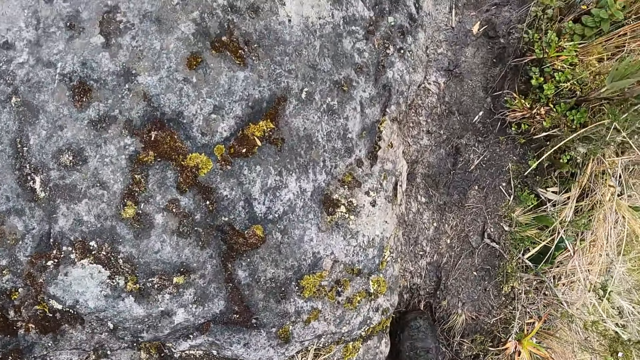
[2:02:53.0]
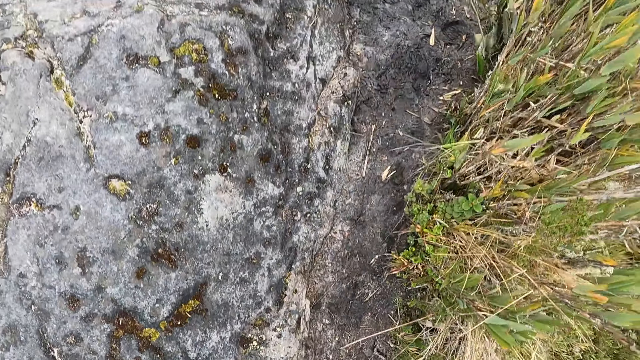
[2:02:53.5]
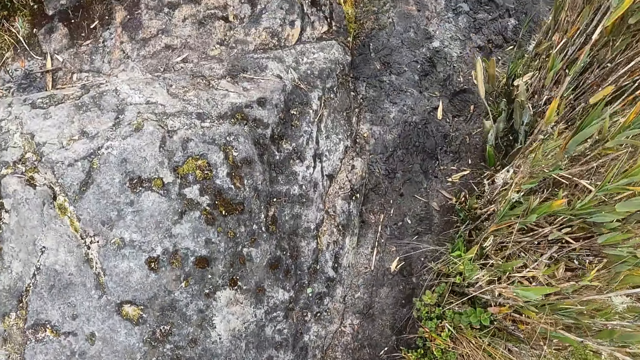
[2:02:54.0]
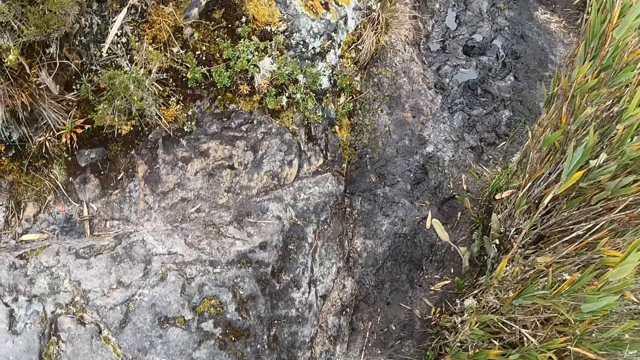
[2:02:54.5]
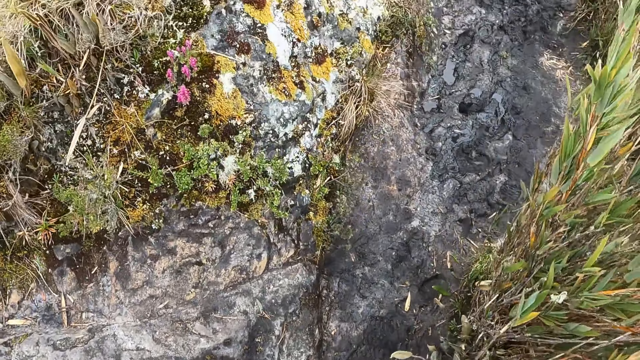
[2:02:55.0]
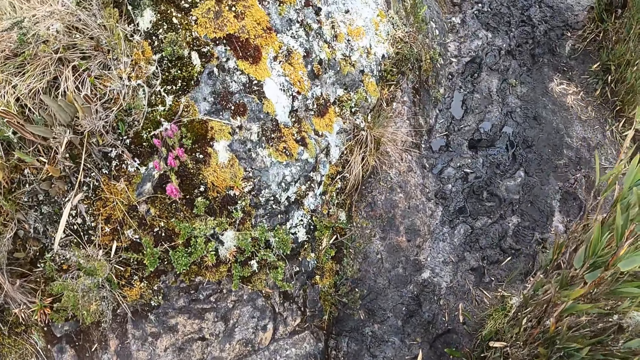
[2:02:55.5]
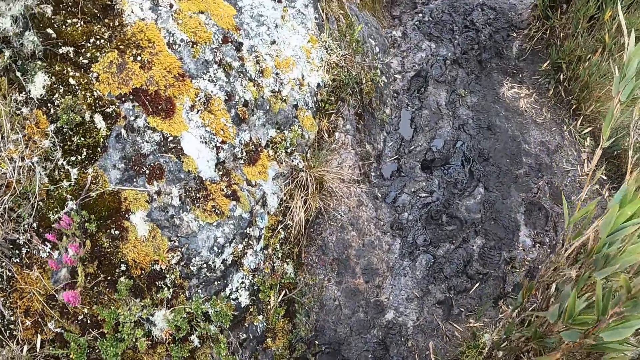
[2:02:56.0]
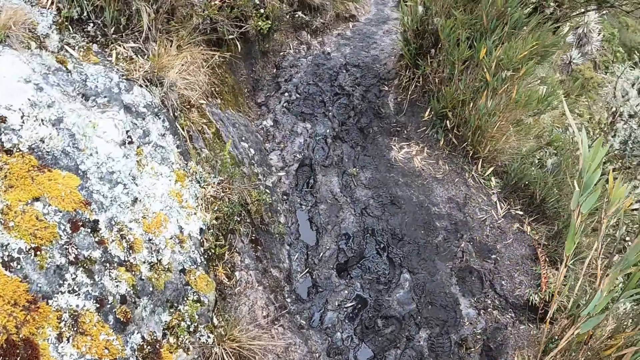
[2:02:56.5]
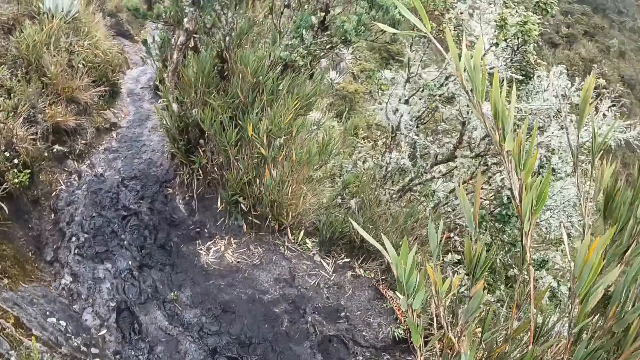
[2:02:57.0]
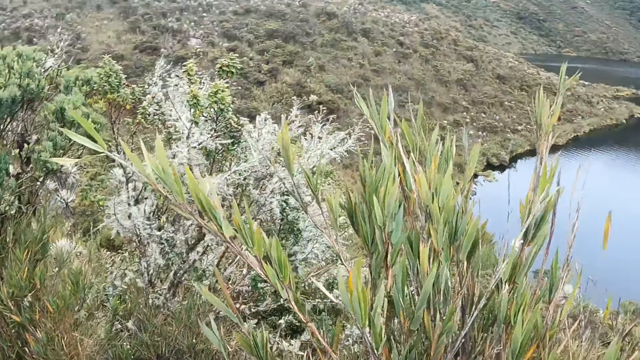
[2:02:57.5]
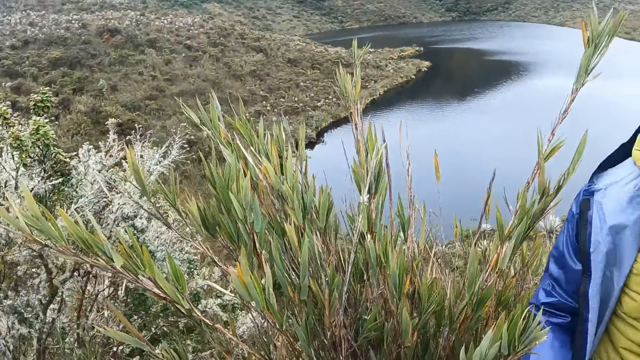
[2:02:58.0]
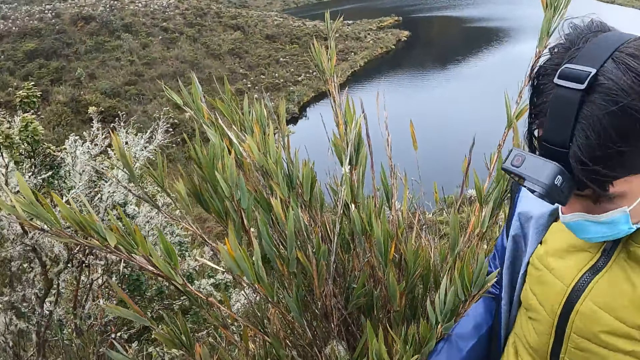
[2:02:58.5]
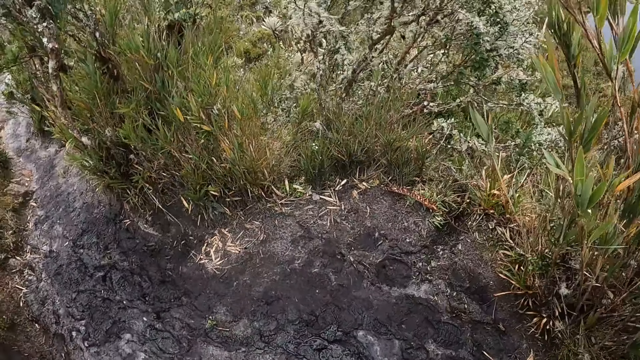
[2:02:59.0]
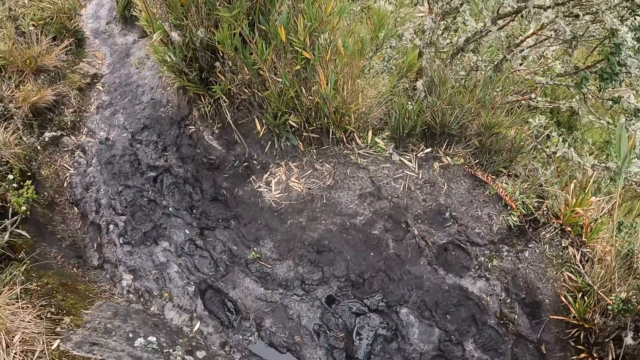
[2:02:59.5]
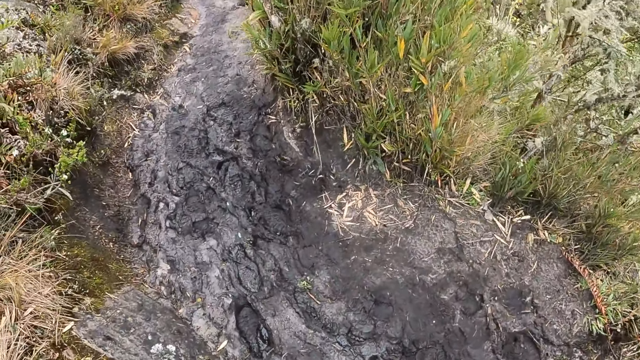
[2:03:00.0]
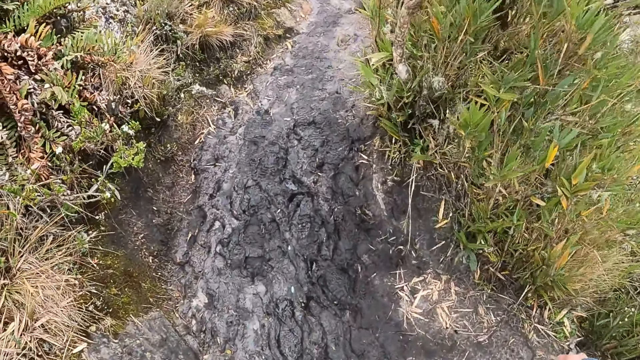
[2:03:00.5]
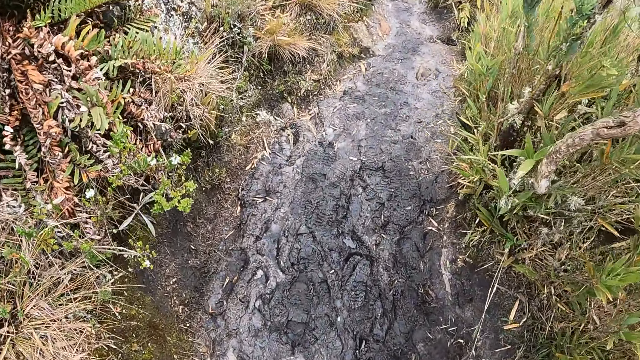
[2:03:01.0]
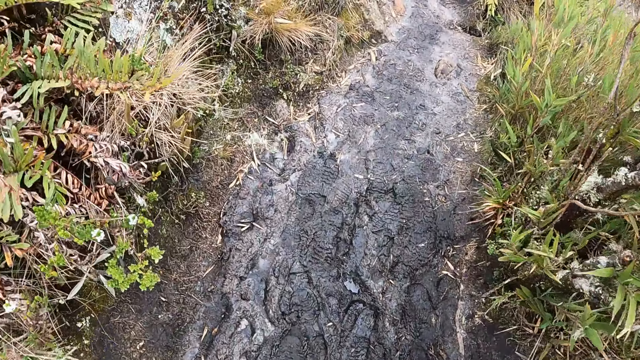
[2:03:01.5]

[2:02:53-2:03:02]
The camera wearer walks around the forest.

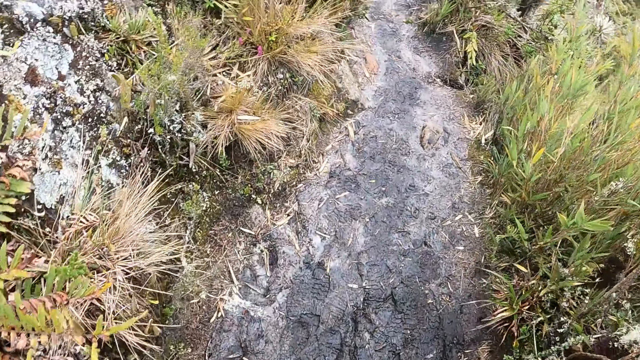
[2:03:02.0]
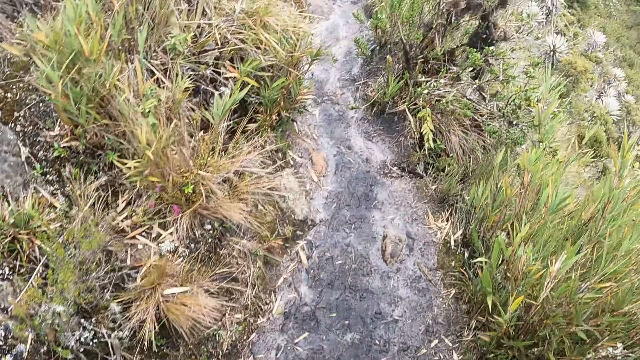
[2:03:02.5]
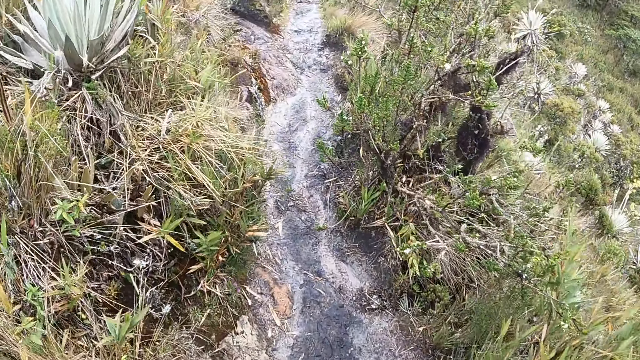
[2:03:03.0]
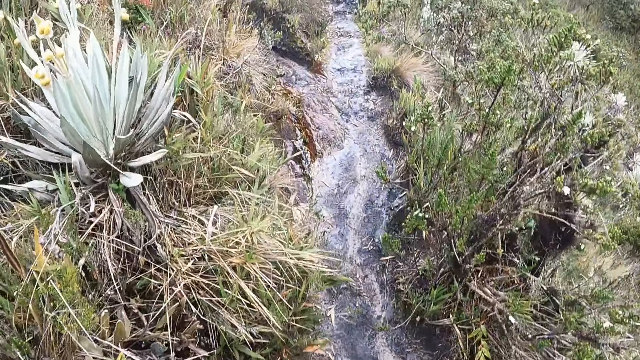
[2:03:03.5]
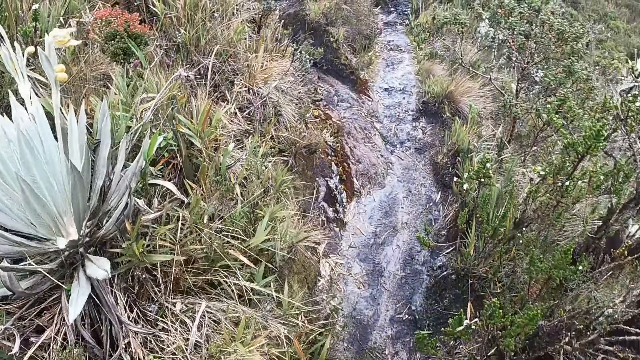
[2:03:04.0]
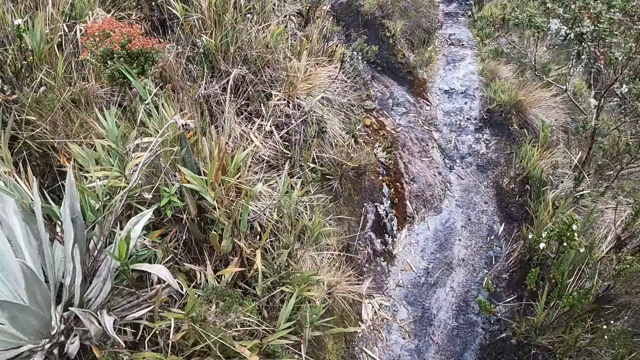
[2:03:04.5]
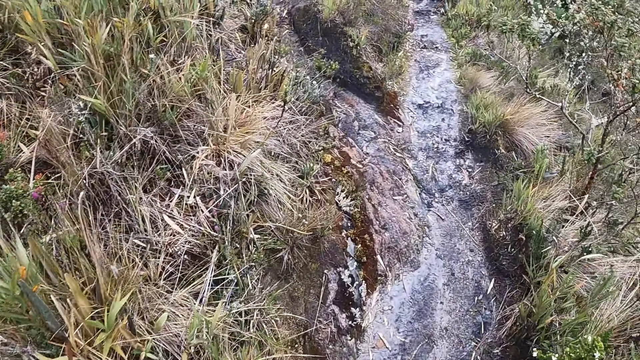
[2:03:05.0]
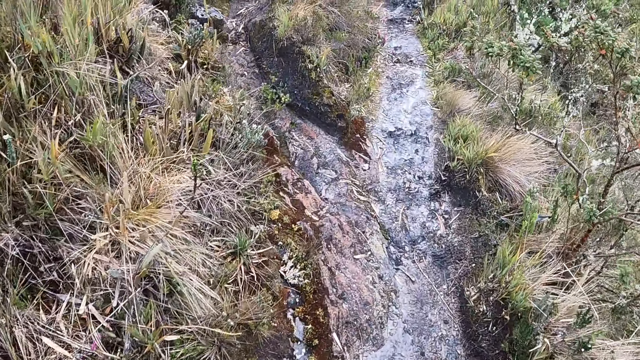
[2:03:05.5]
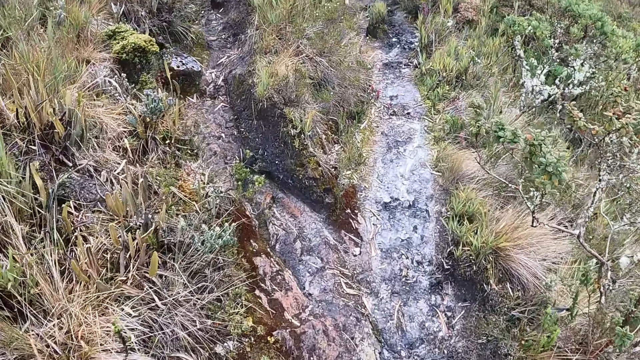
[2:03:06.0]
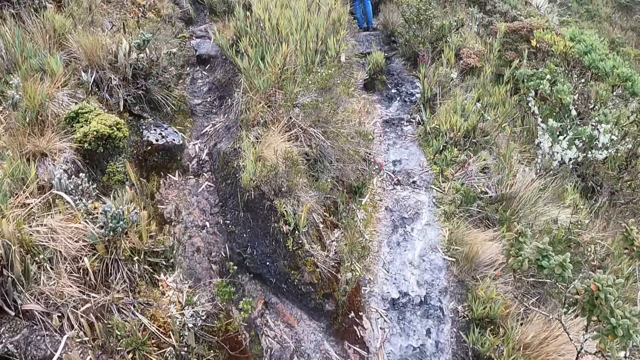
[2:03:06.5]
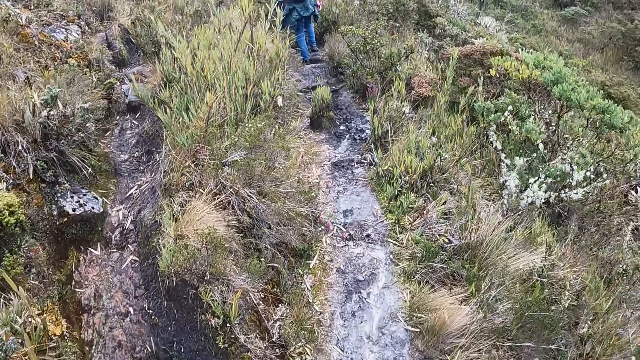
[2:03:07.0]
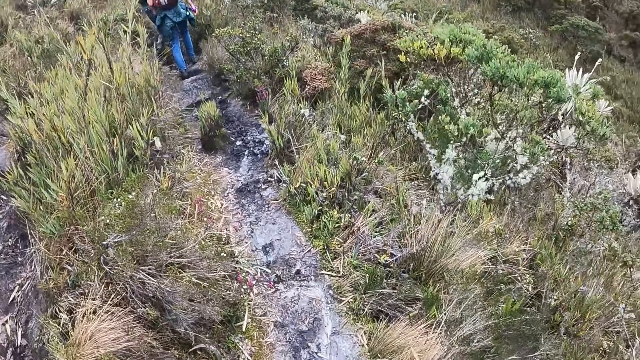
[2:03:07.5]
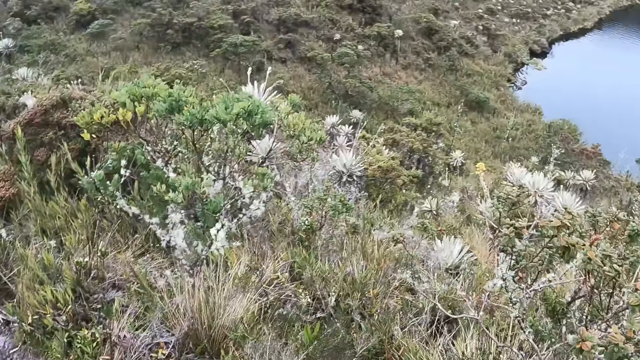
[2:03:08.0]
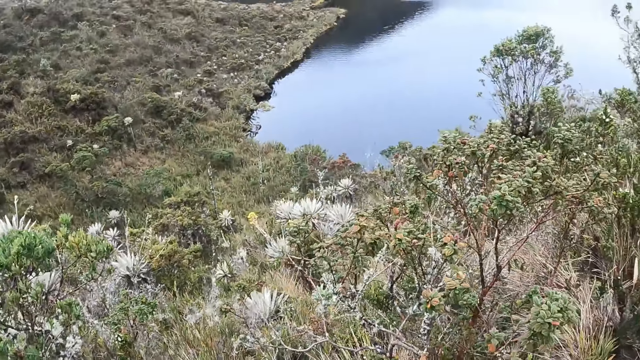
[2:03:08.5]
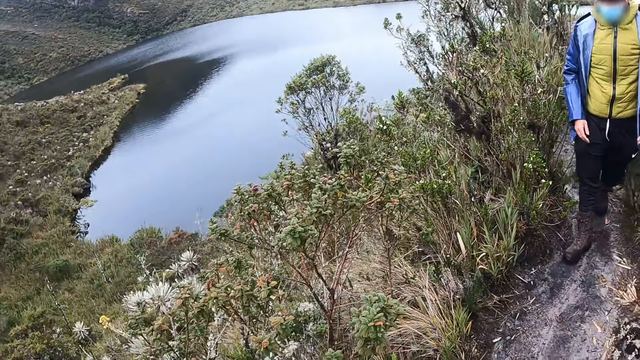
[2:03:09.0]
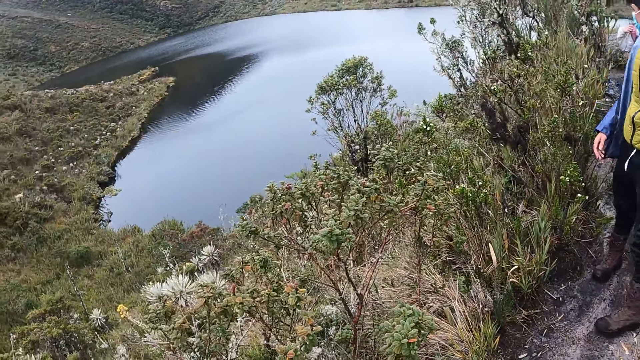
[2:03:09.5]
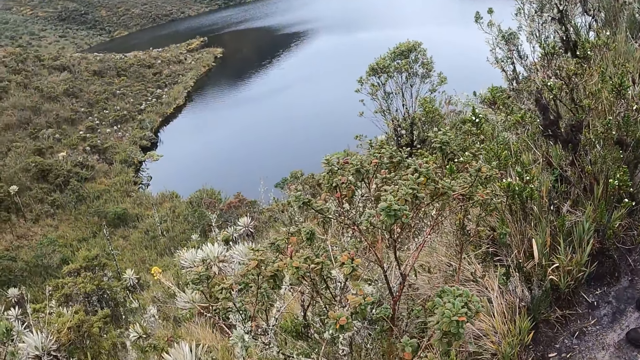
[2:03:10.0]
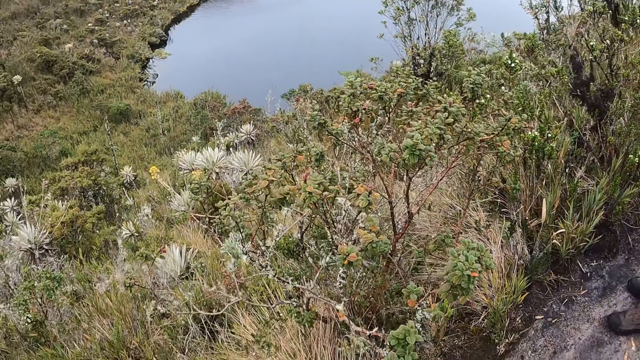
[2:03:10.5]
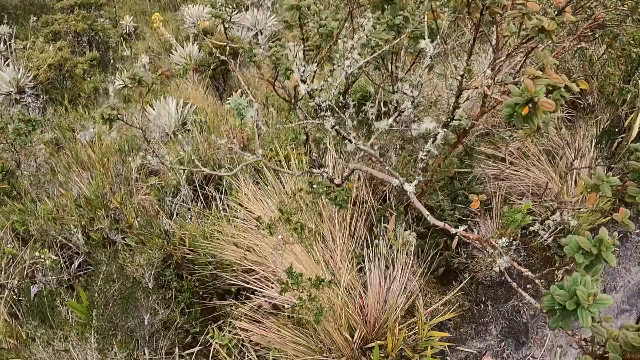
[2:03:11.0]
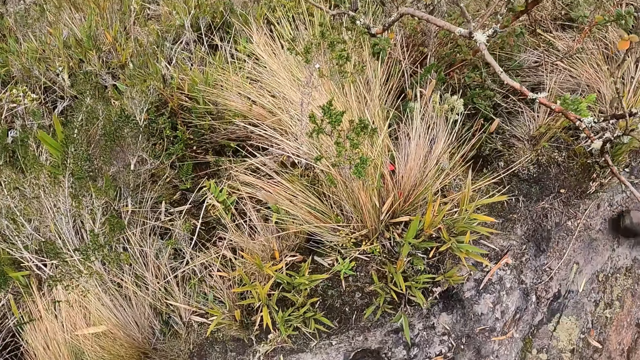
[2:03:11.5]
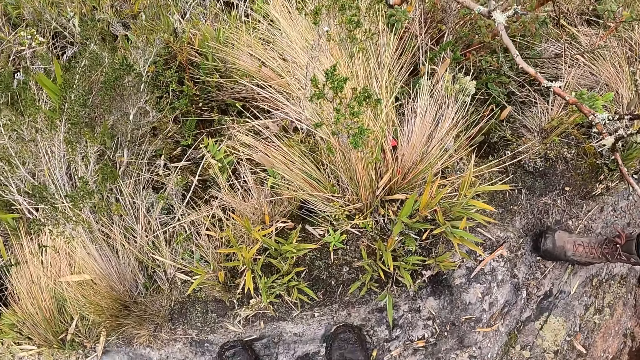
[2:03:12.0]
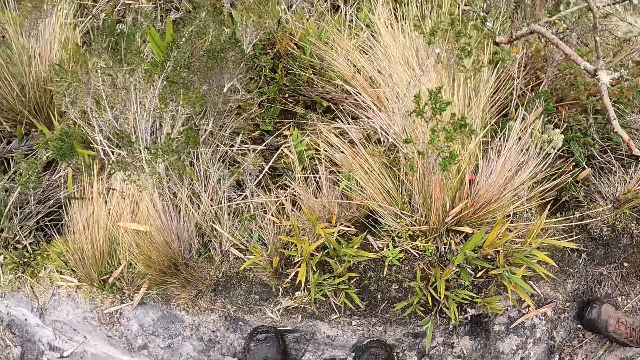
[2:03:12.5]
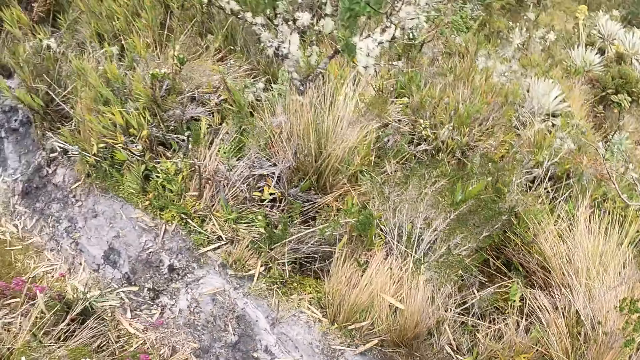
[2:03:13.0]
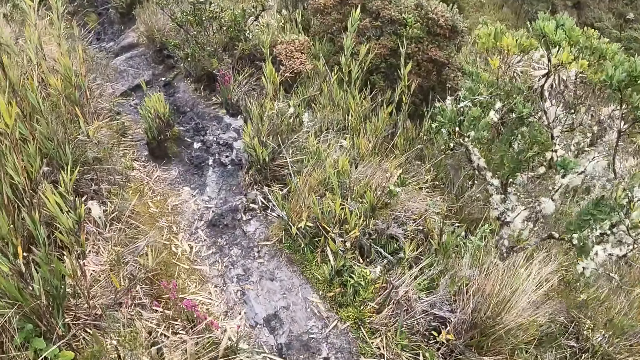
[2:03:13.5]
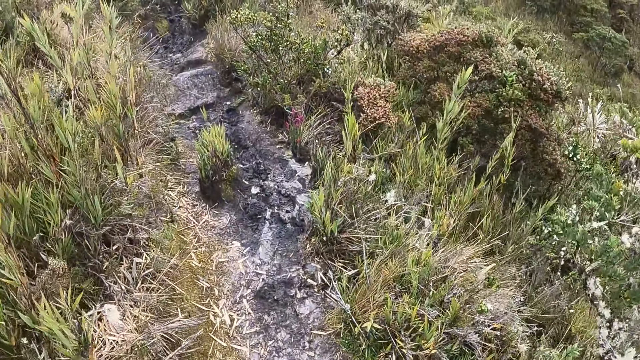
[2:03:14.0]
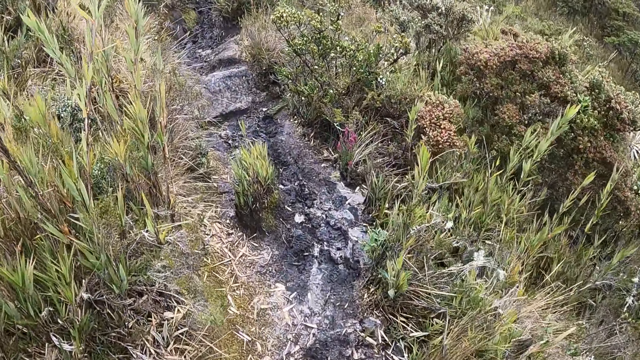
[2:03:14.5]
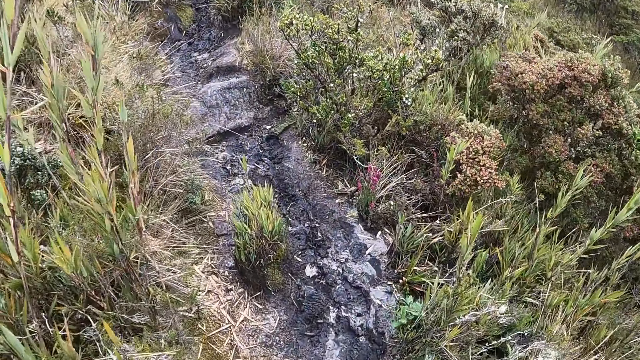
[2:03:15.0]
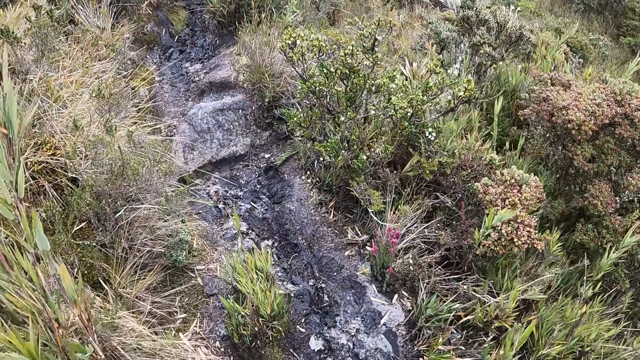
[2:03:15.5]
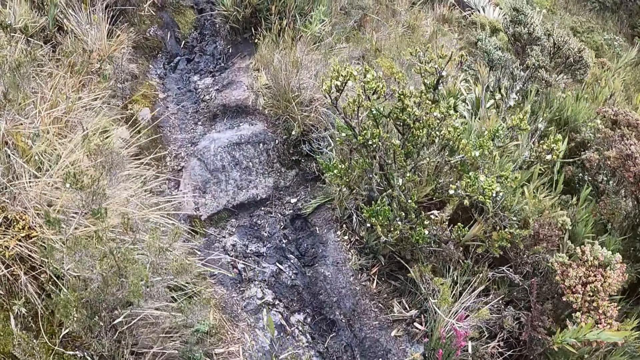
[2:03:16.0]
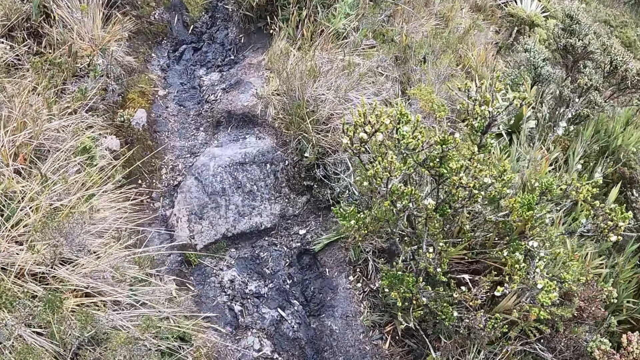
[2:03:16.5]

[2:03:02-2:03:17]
The camera wearer walks on the mud. A woman walks on the field. The camera wearer looks around the forest. They look at the swamp. They look at the ground.
